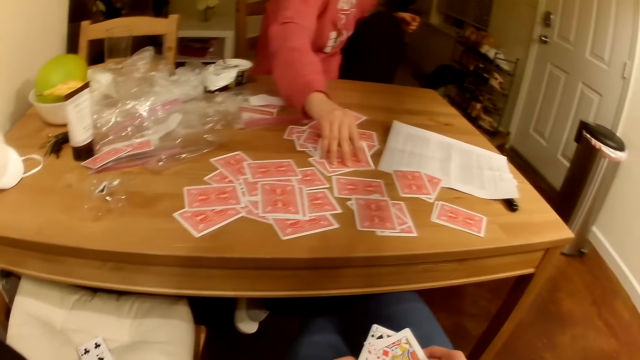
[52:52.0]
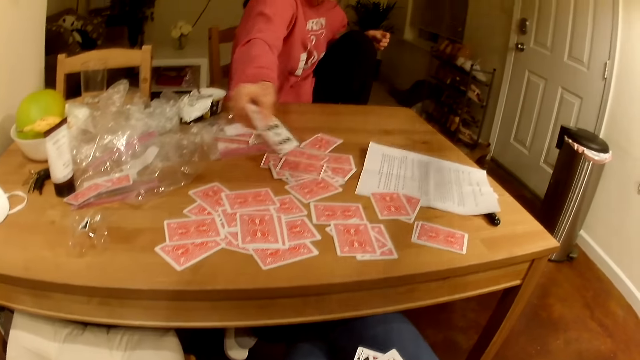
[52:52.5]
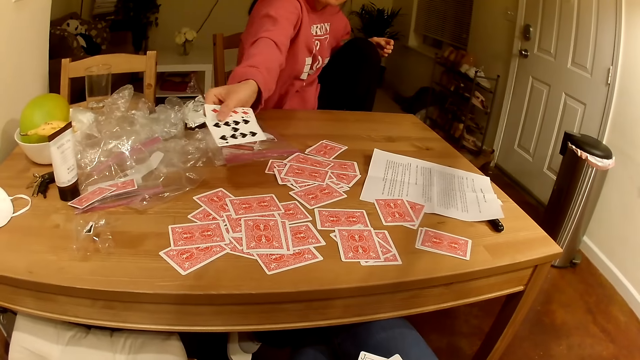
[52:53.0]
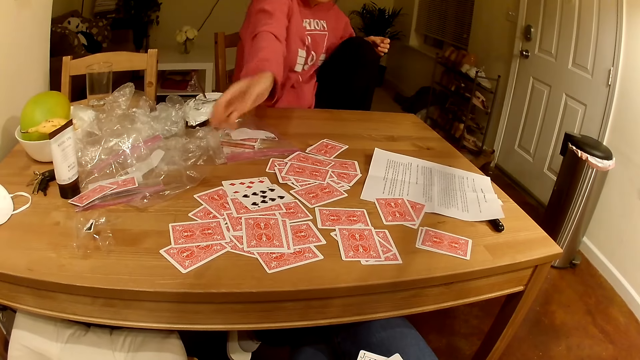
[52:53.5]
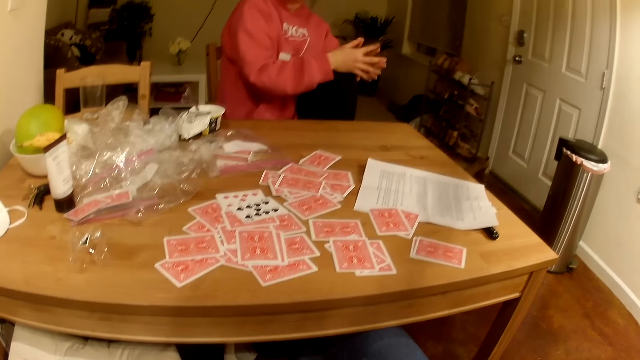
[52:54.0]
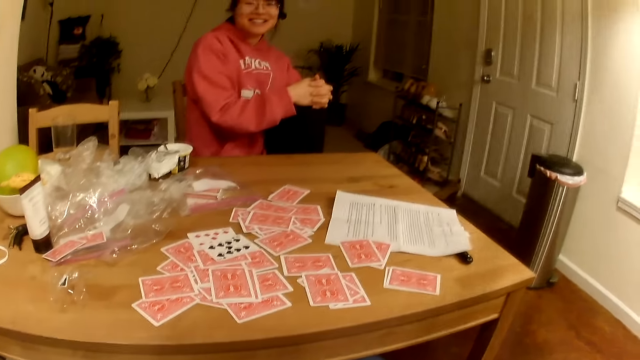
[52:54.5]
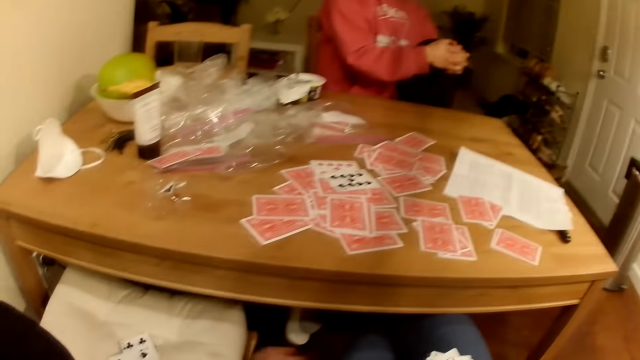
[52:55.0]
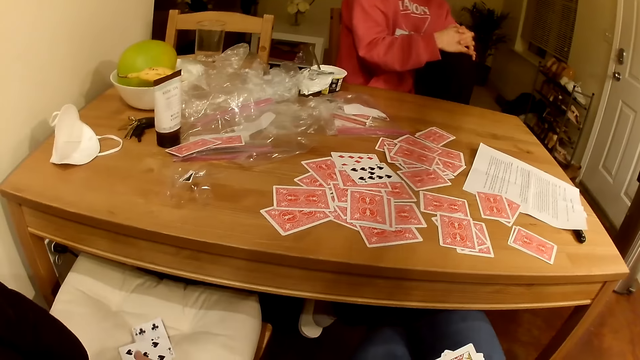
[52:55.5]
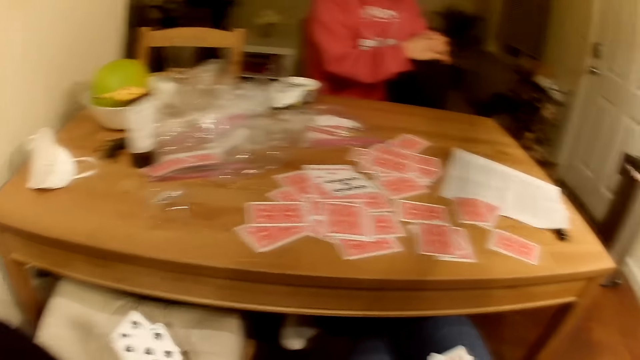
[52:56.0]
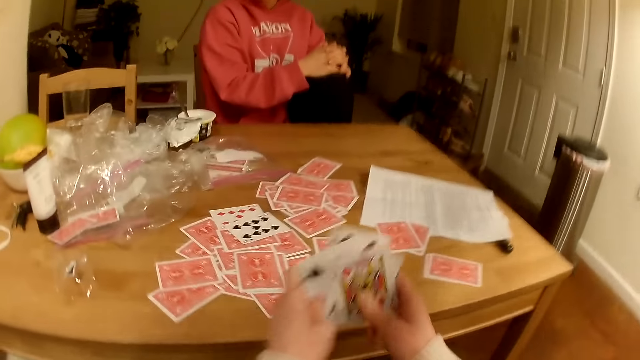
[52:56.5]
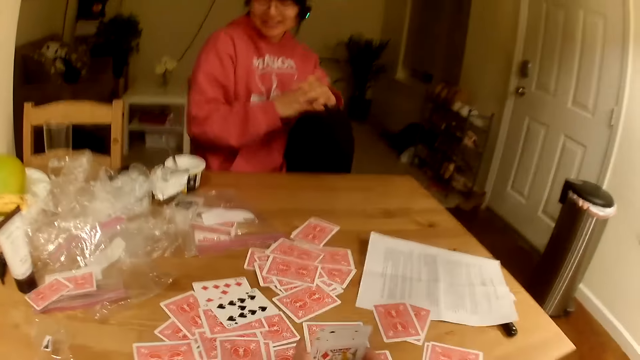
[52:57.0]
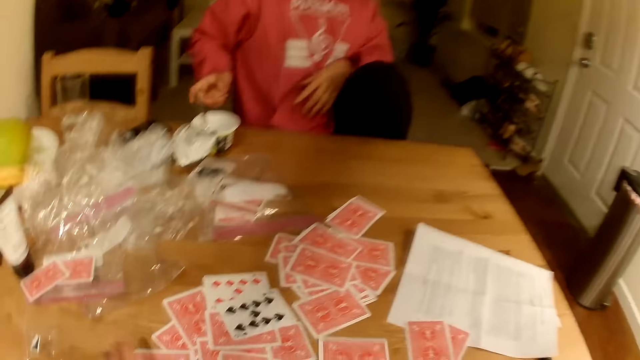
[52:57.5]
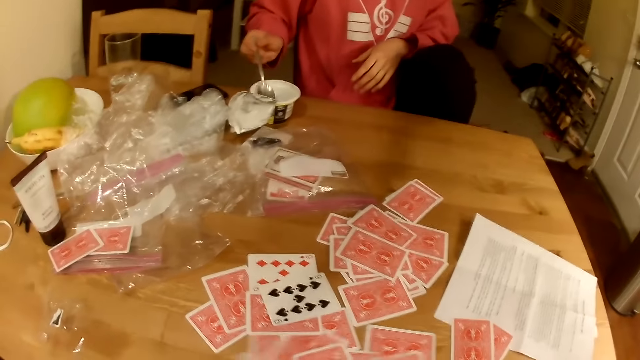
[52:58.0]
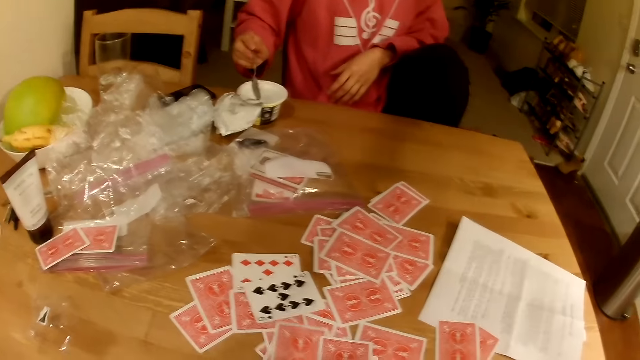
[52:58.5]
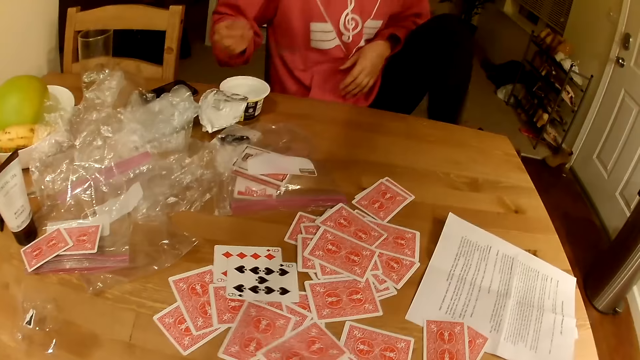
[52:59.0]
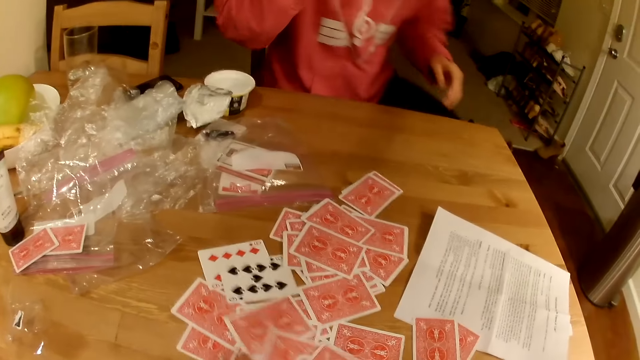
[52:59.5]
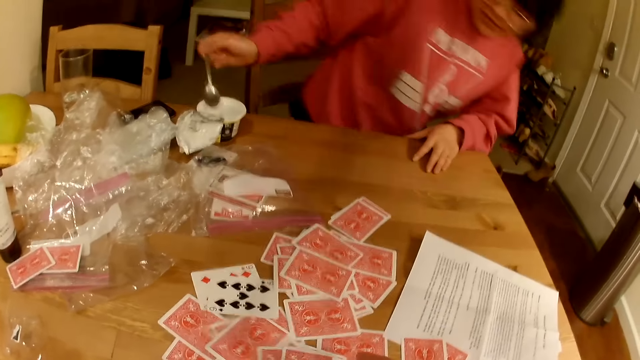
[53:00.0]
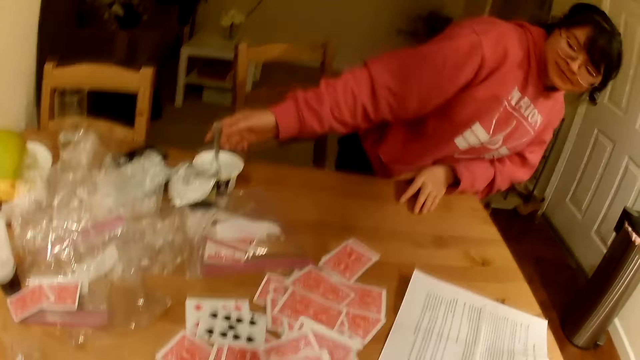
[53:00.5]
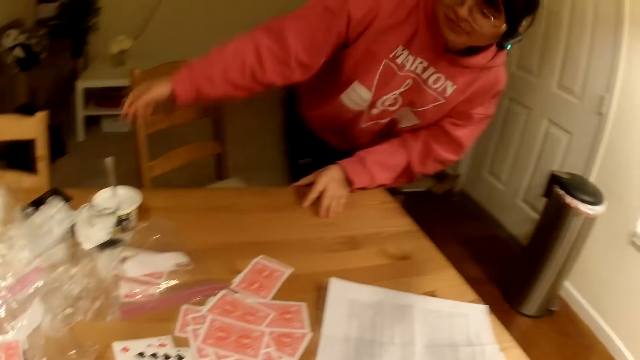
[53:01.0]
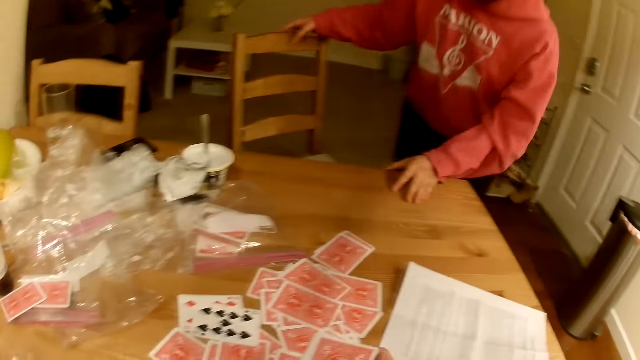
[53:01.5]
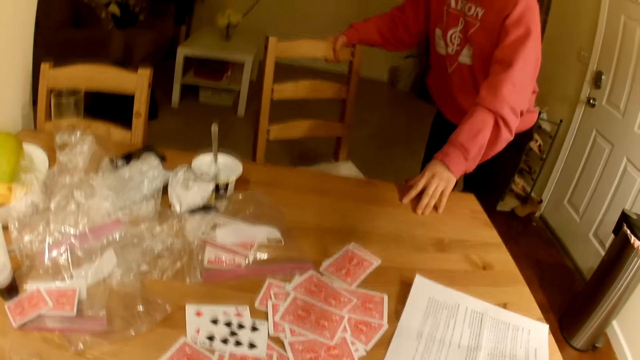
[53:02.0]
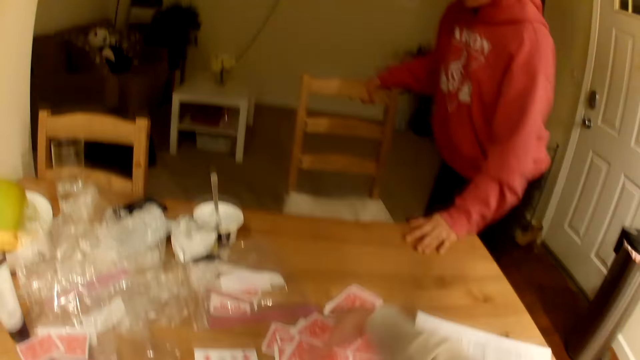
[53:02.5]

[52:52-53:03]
A woman picks up the cards on the table. The woman talks to the camera wearer. The woman throws the cards on the table. The camera wearer talks to the woman. She picks up her cards on the chair. She holds the cards together with both her hands. She talks to the woman. The woman eats the yoghurt. The woman stands up. The camera wearer talks to the woman. The woman adjusts the position of the chair.

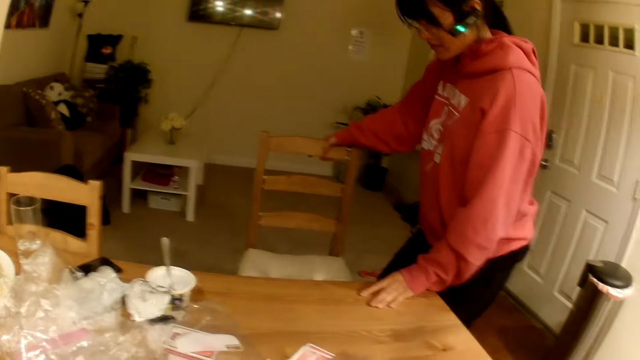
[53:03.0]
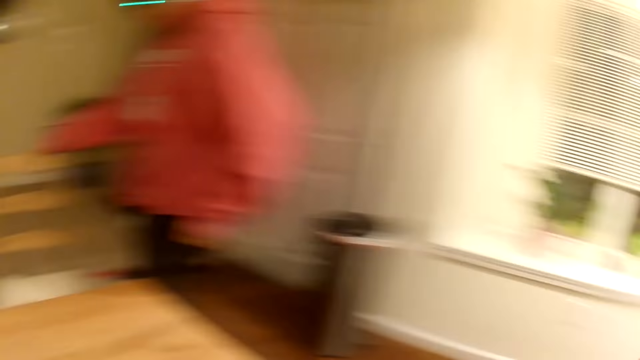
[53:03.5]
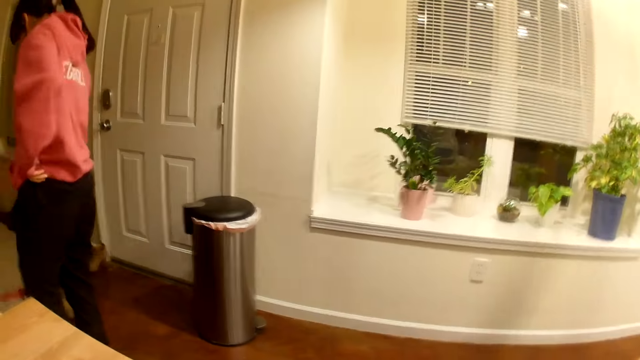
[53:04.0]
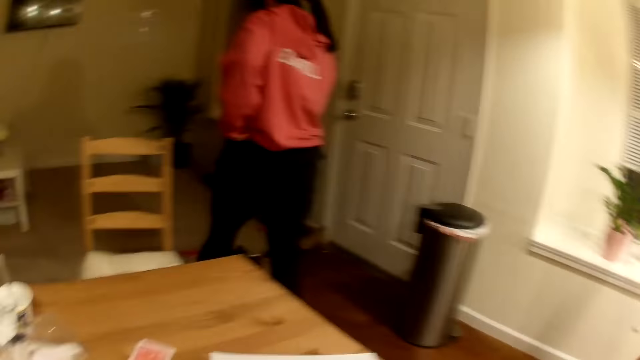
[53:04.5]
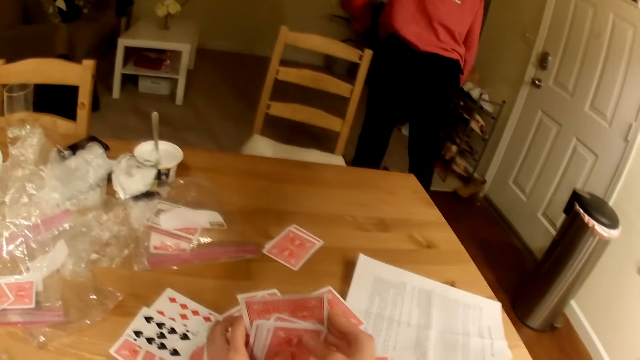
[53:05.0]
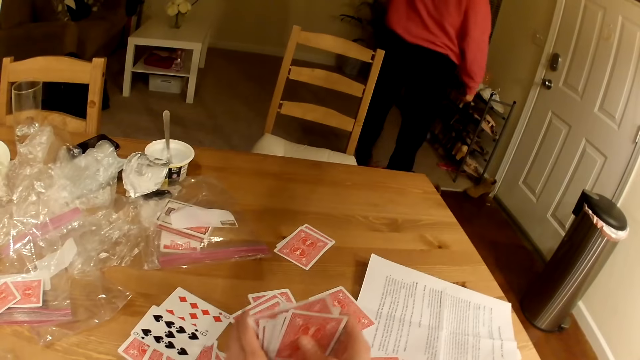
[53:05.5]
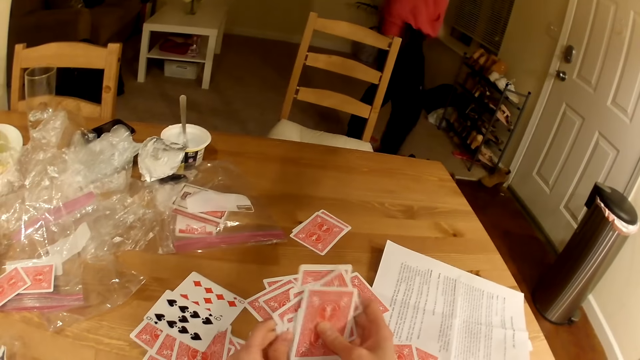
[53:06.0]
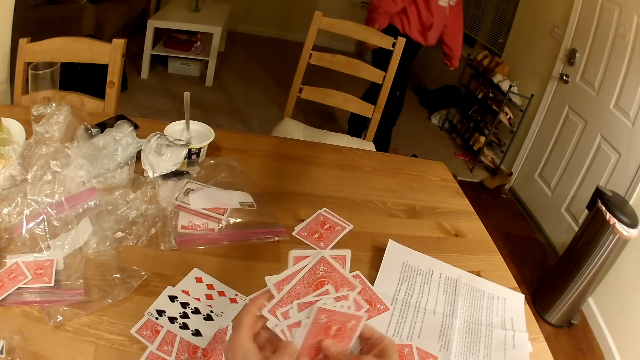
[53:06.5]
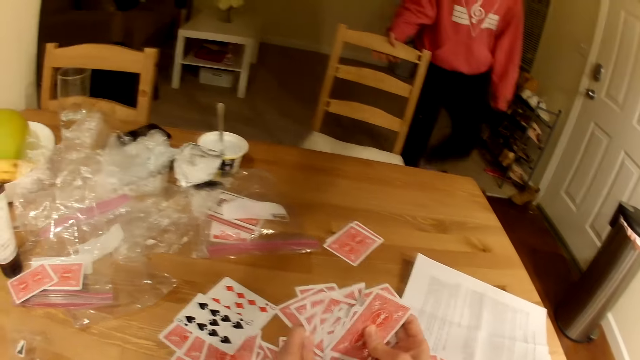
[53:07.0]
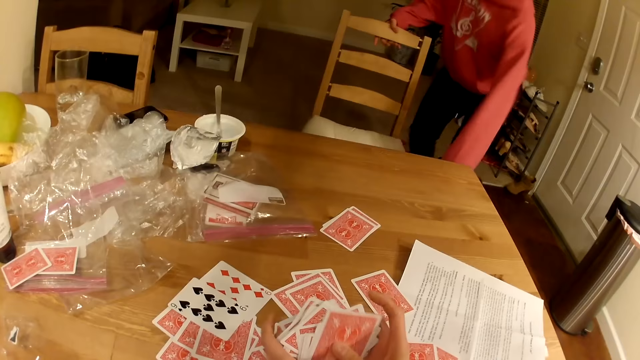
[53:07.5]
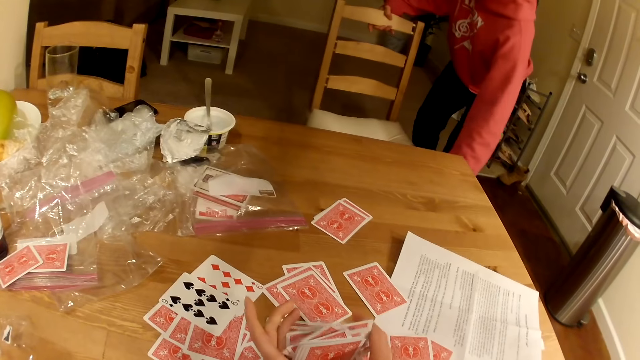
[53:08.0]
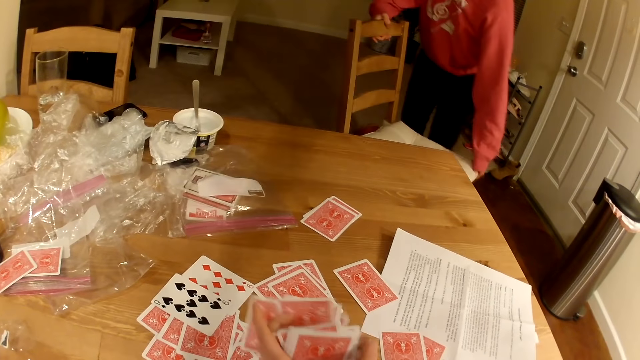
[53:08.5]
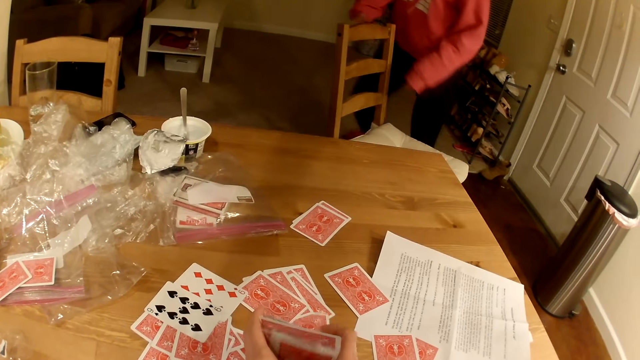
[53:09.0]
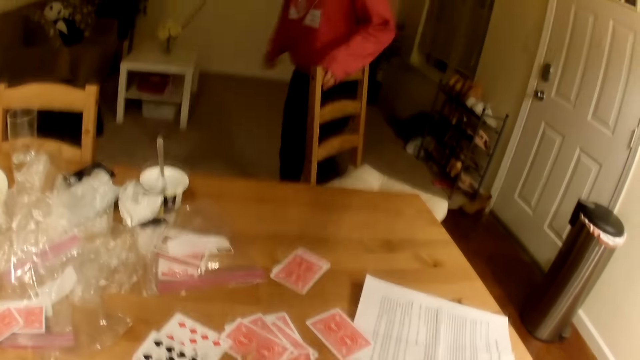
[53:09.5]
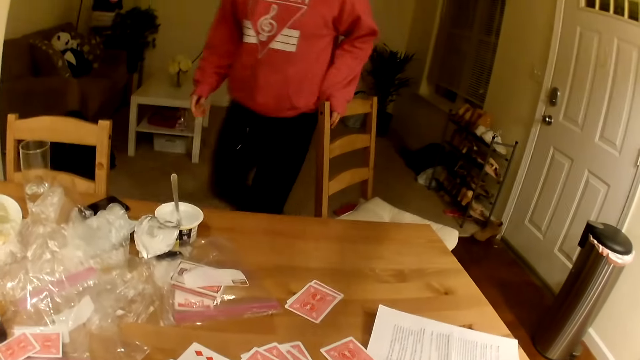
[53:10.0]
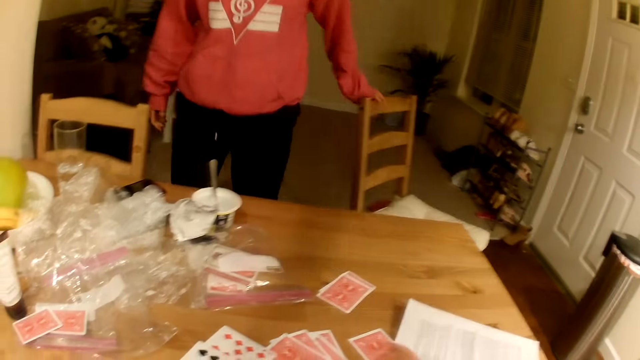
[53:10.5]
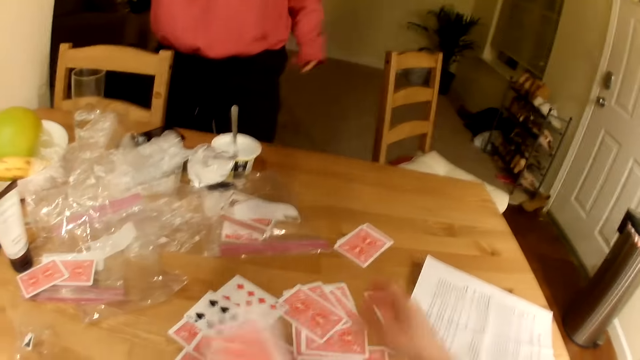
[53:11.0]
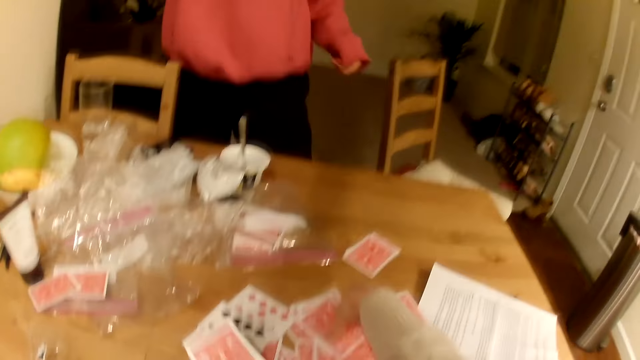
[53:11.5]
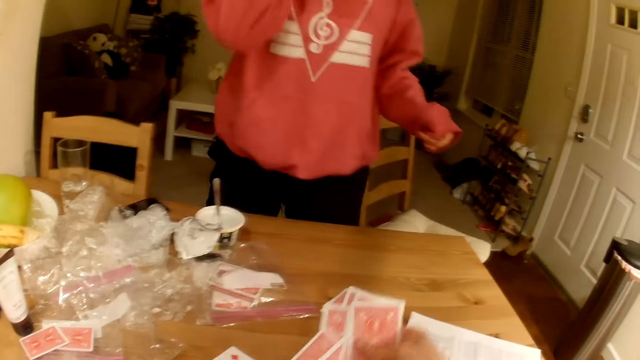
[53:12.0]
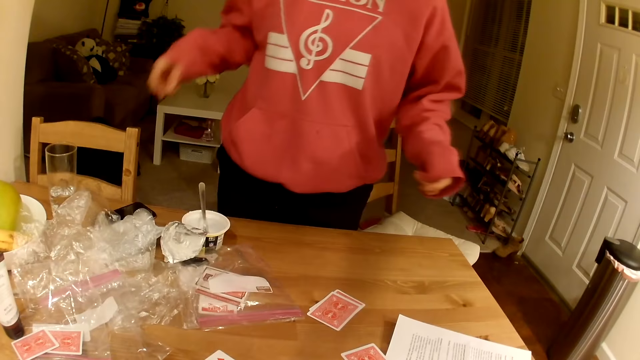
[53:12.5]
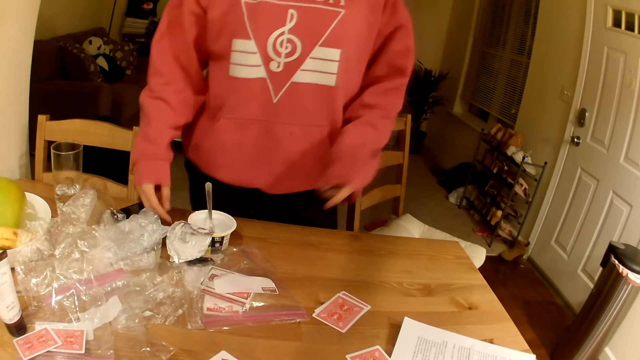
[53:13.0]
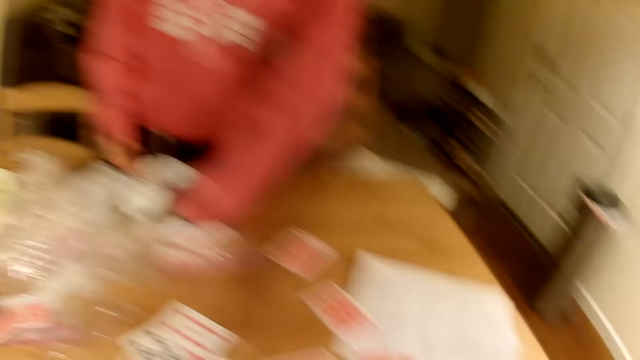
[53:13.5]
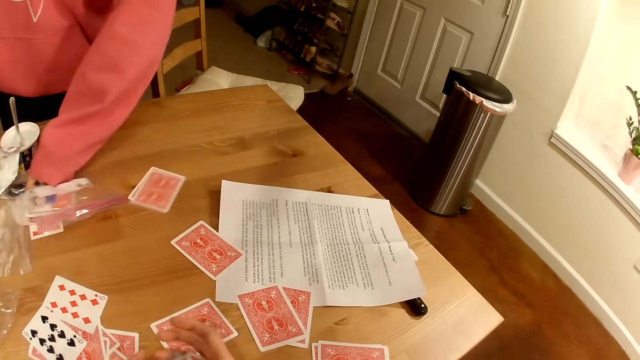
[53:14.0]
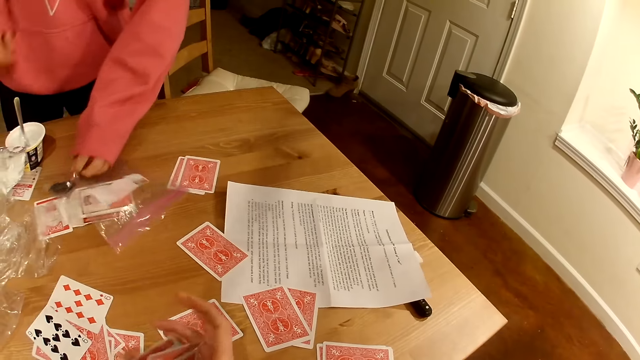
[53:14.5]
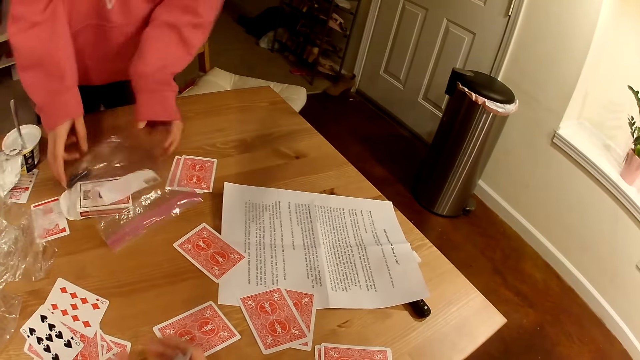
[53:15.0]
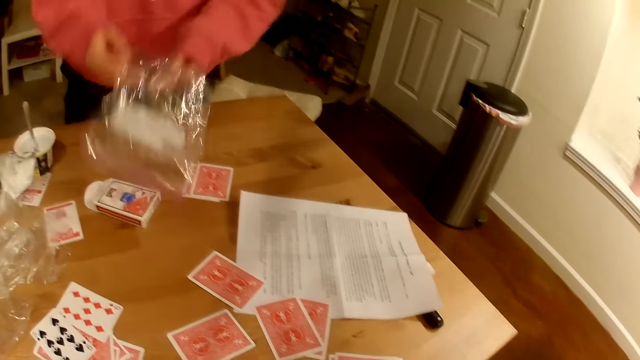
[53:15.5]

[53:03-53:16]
A woman pulls the chair. The camera wearer talks to the woman. The woman walks away from the camera wearer. The camera wearer talks to the woman. They arrange the cards. The woman walks towards the camera wearer. The woman adjusts the position of the chair. The woman pulls the chair. The woman walks towards the camera wearer. The camera wearer talks to the woman. They collect the cards from the table. The woman talks to the camera wearer. The woman moves the papers away from the cup of yoghurt. The woman picks up the zip lock bag.
